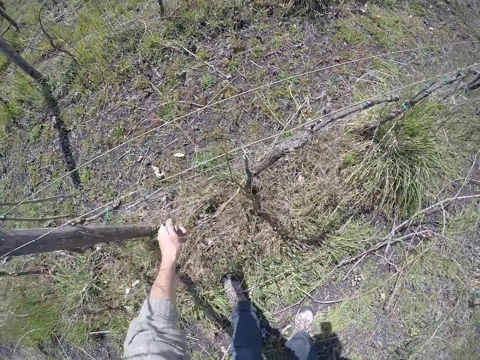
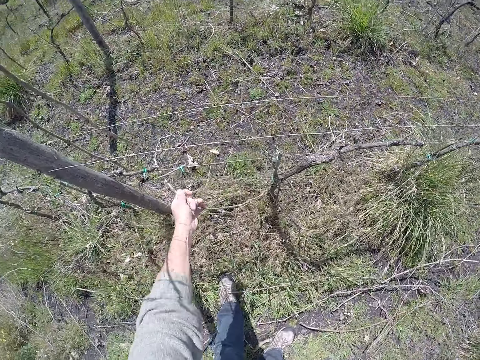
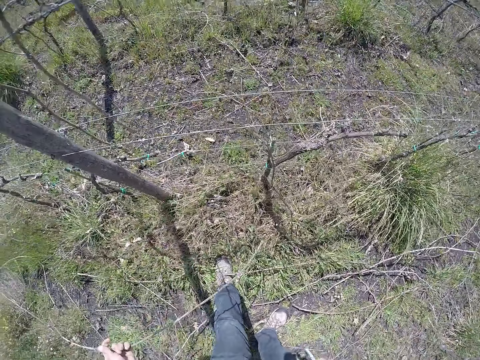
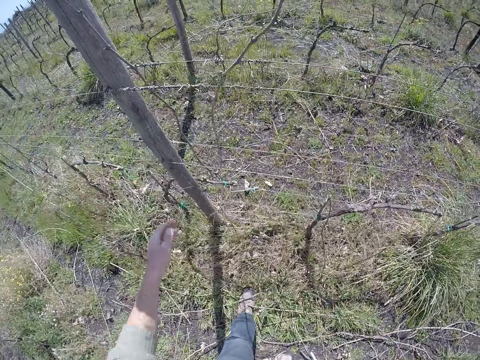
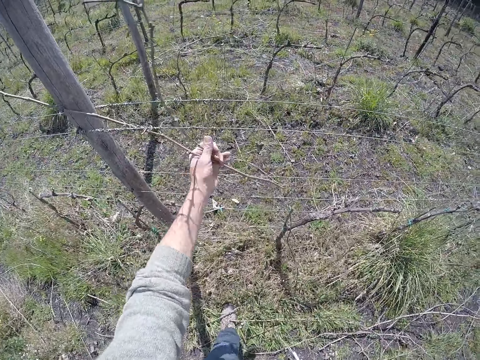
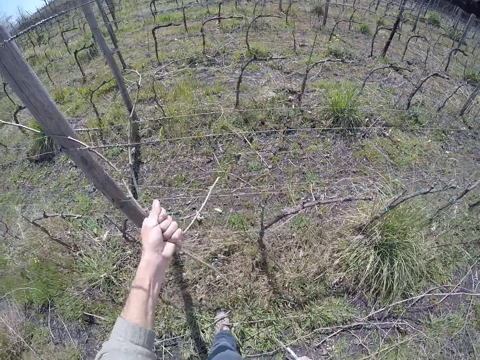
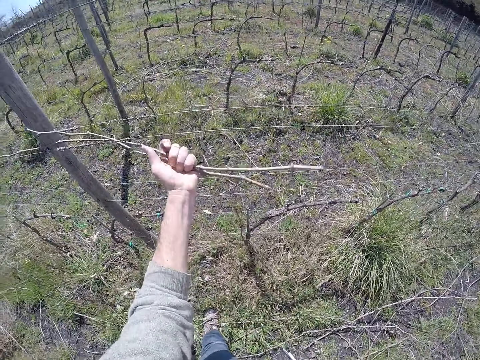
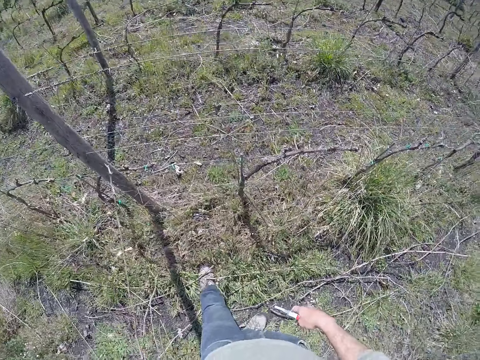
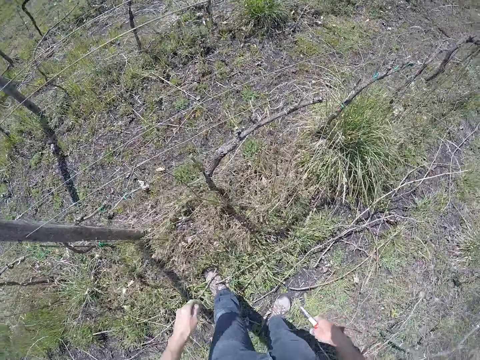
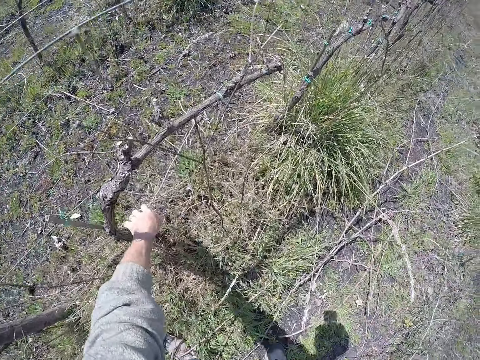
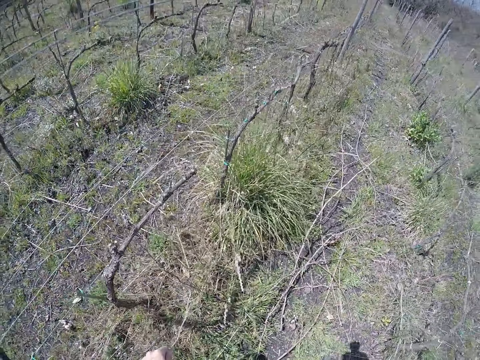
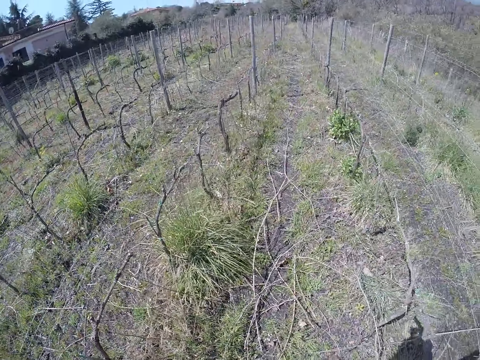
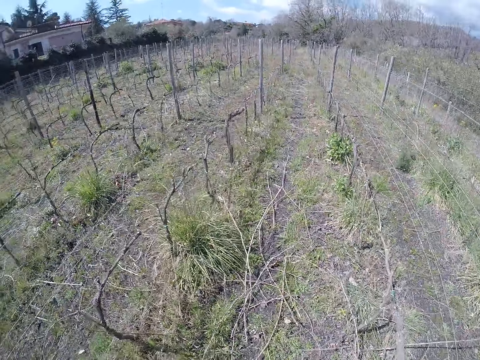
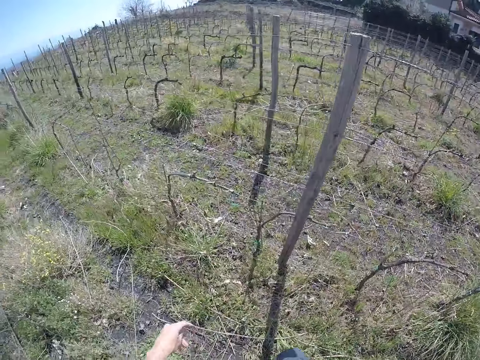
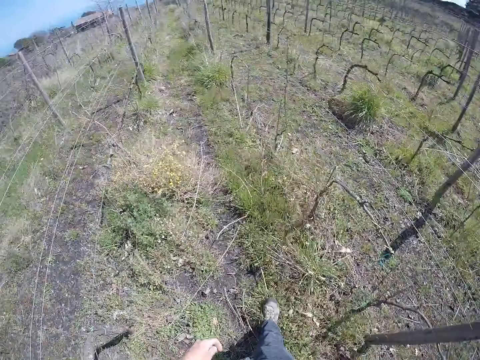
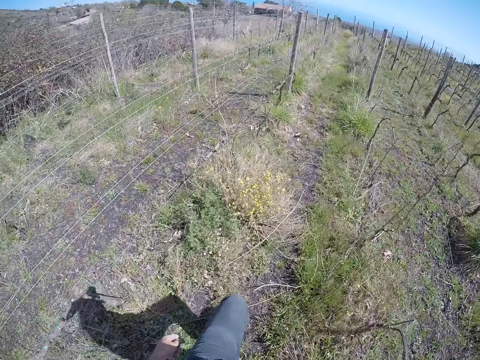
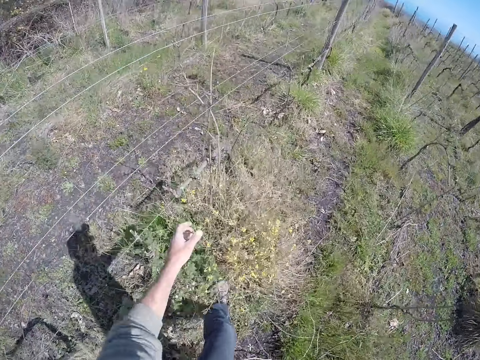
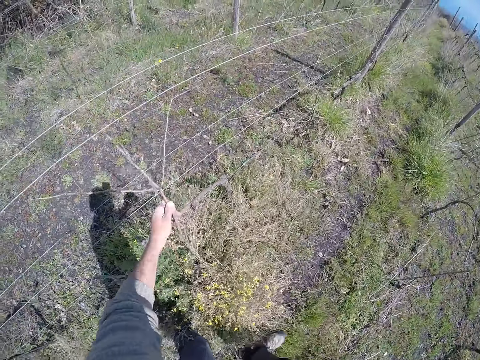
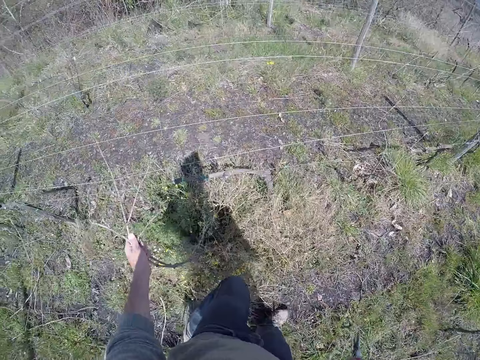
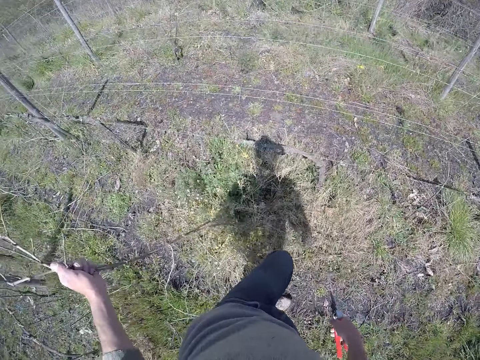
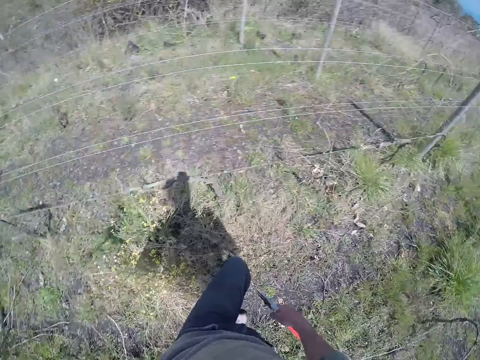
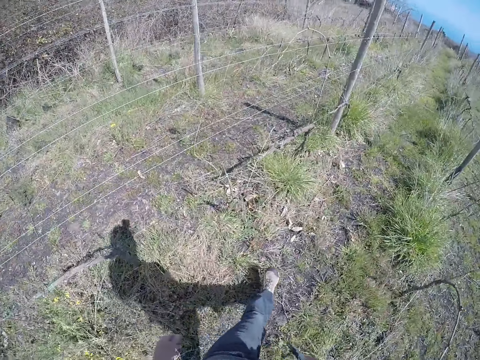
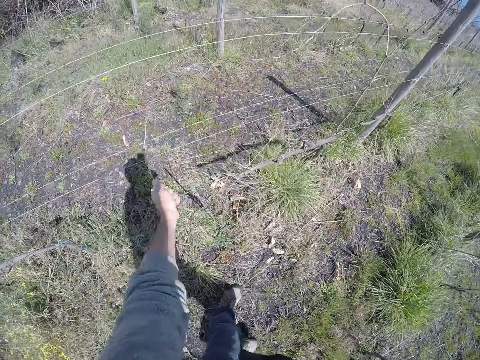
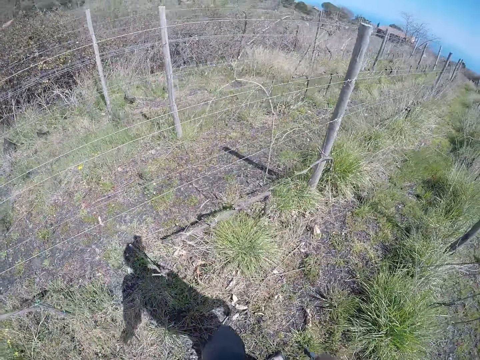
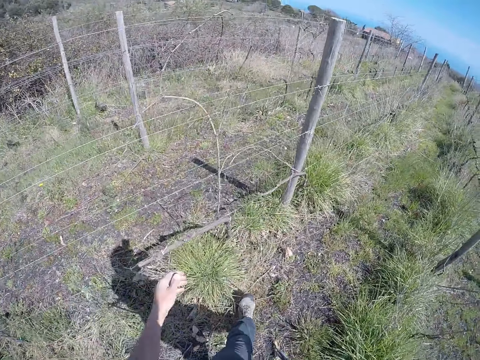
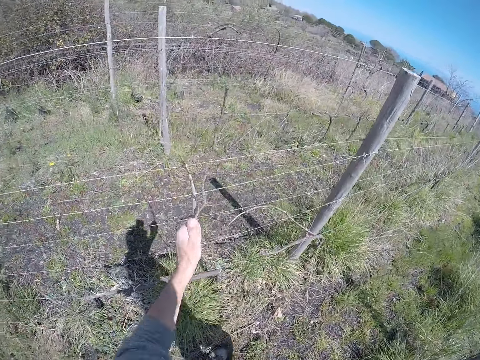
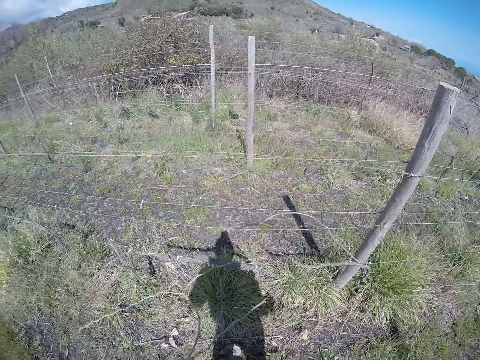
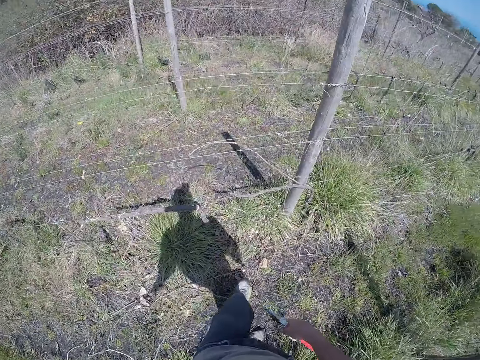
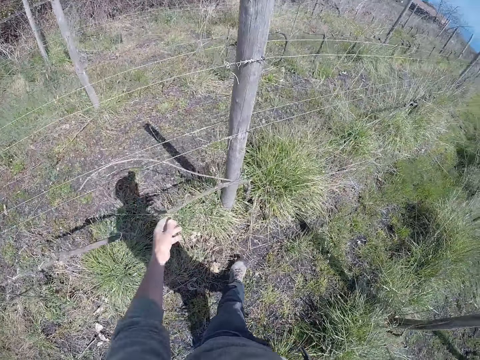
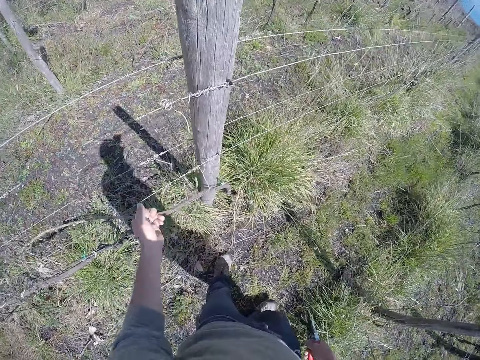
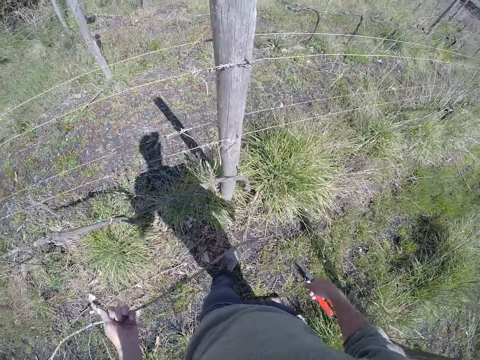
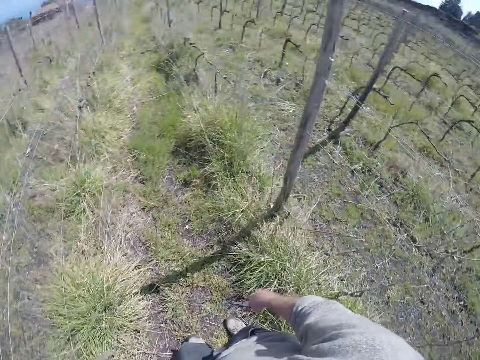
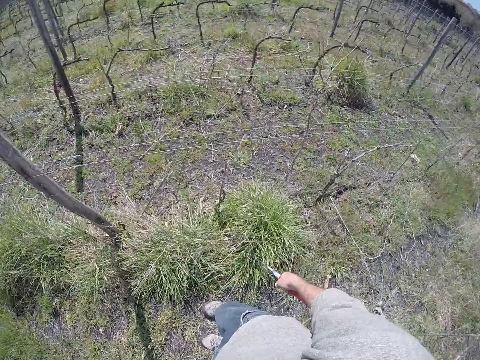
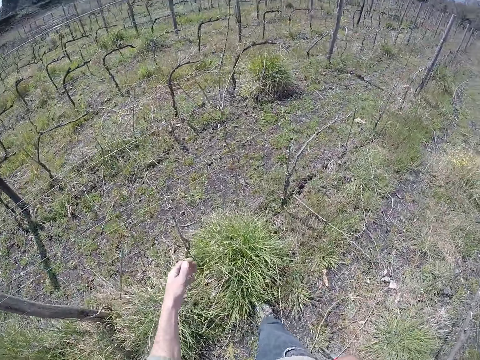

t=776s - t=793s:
The camera wearer pulls a branch from the wire with his left hand. He drops the branch on the ground with his left hand. He pulls some branches from the wire with his left hand. He drops the branches on the ground with his left hand. He picks up a branch from the ground with his left hand. He walks. He pulls some branches from the ground with his left hand. He drops the twig on the ground. He walks. He pulls a branch from the wire with his left hand. He pulls some branches from the wire with his left hand. He drops the branches on the ground with his left hand. He pulls a branch from the wire with his left hand. He looks around.

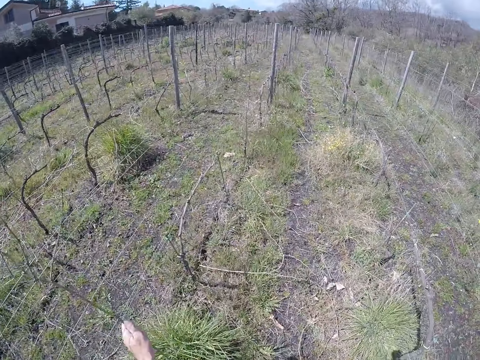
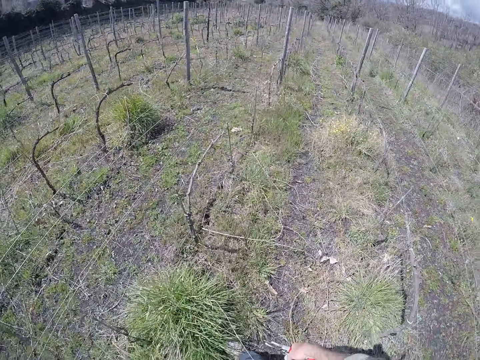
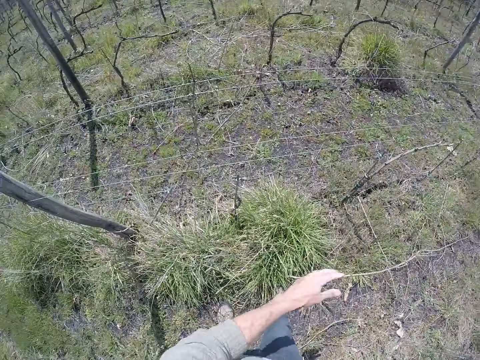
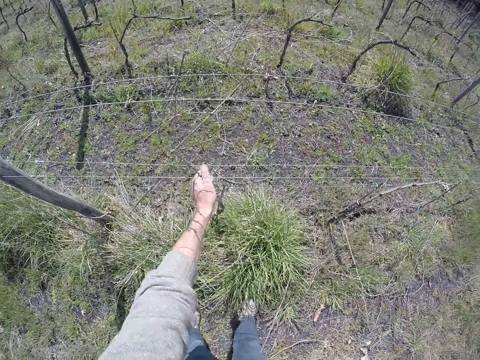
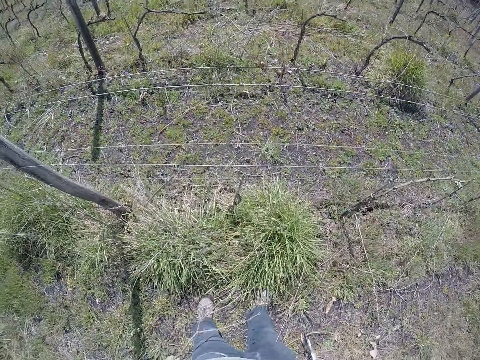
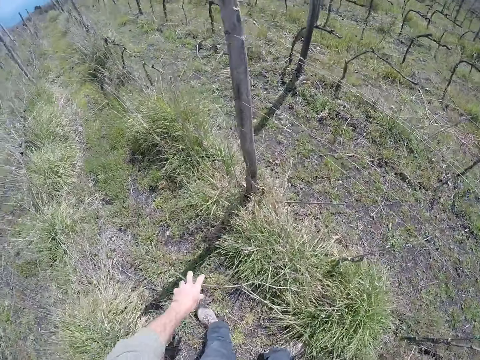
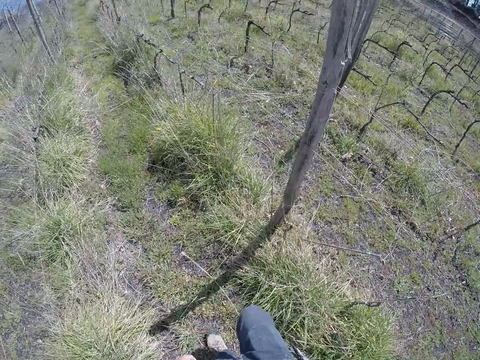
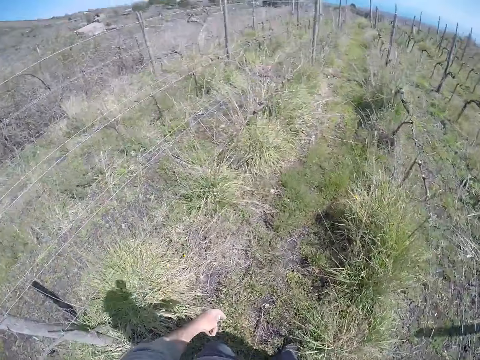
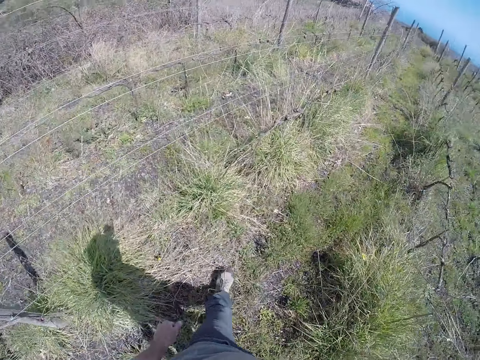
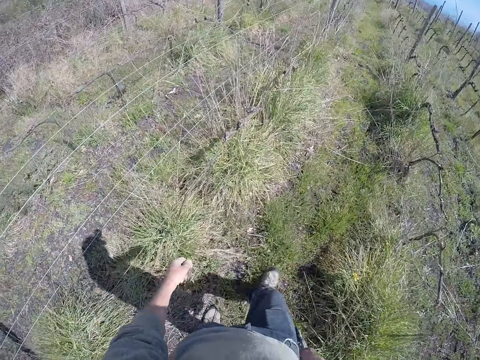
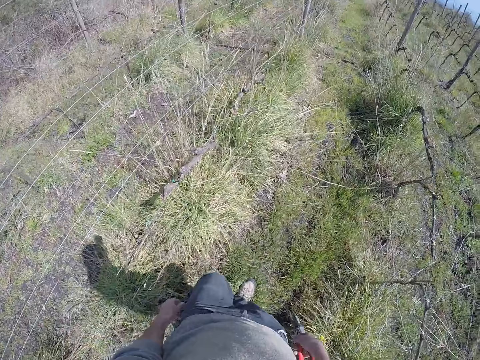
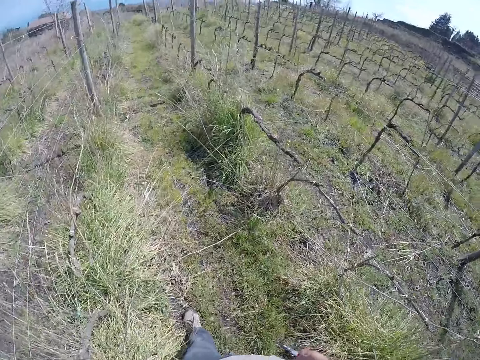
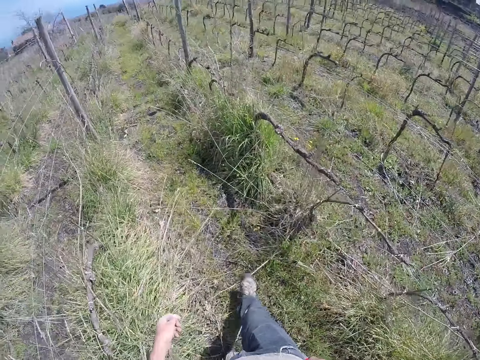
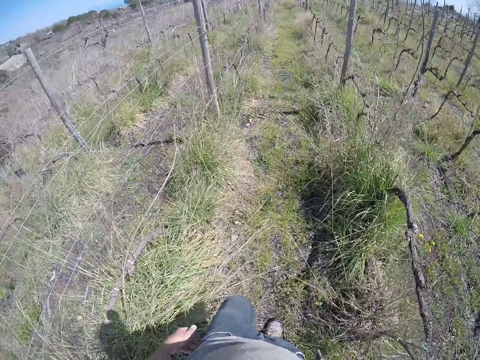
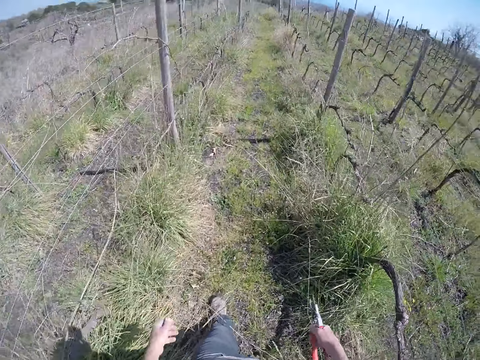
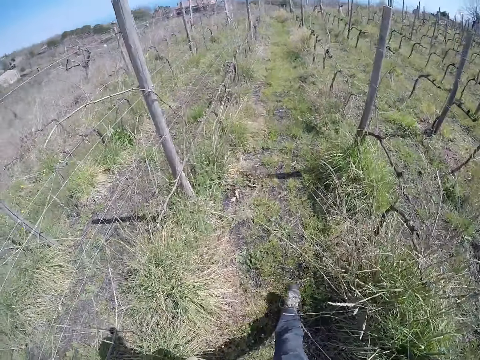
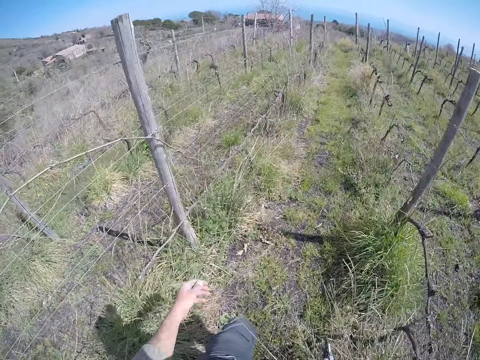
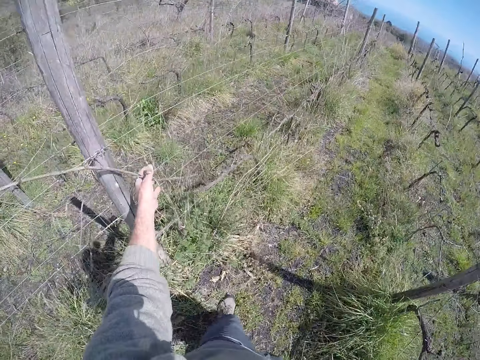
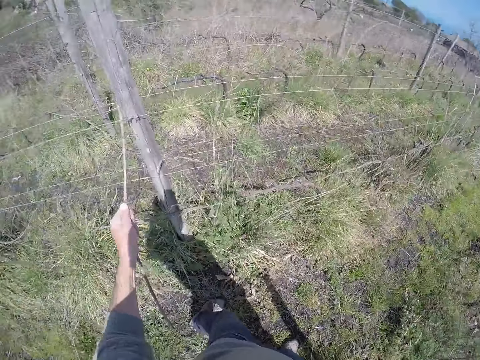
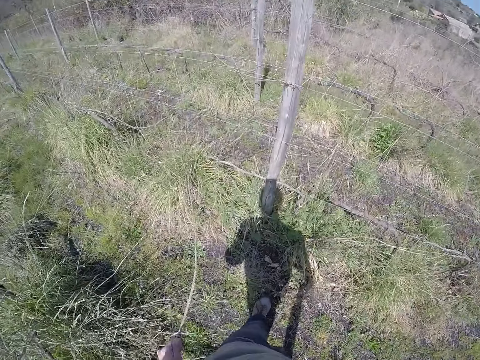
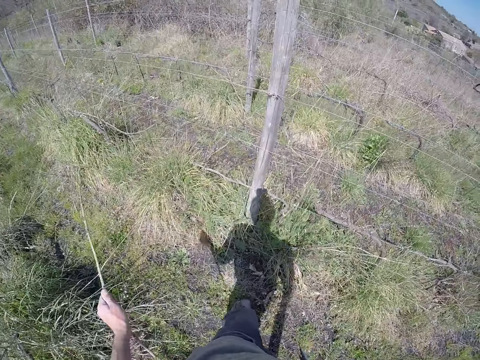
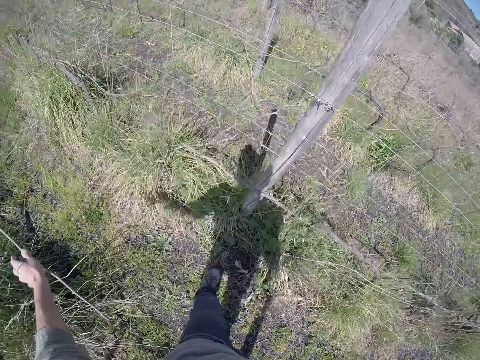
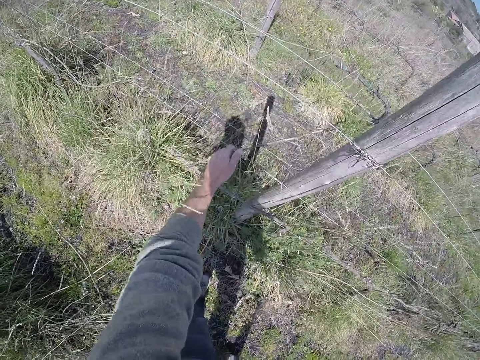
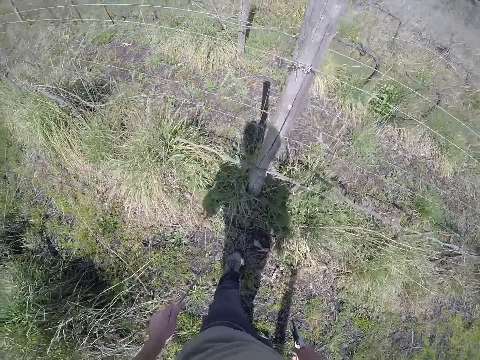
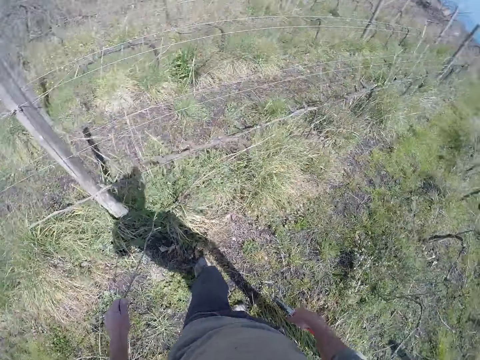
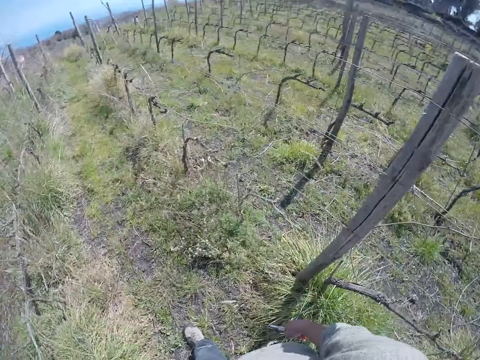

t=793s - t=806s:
The camera wearer pulls a branch from the wire with his left hand. He drops the branch on the ground with his left hand. He pulls a branch from the wire with his left hand. He drops the branch on the ground with his left hand. He walks. He pulls a branch from the wire with his left hand. He drops the branch on the ground with his left hand. He pulls a branch from the wire with his left hand.
